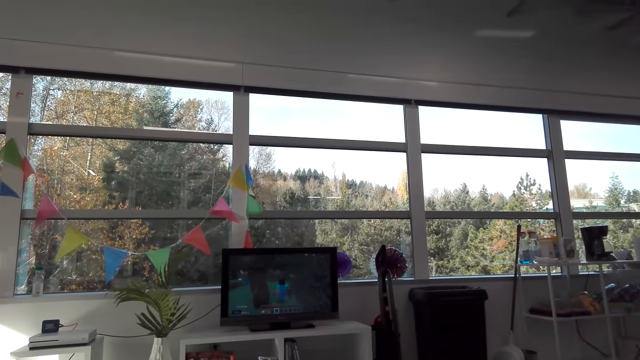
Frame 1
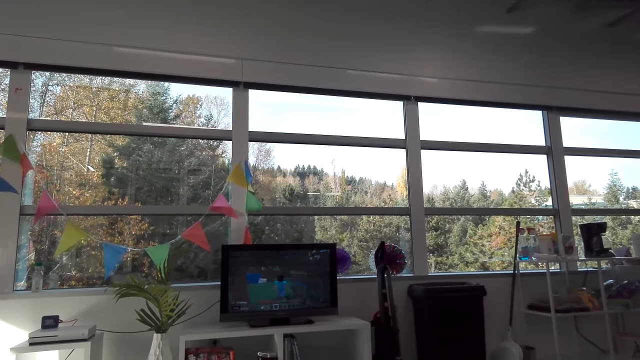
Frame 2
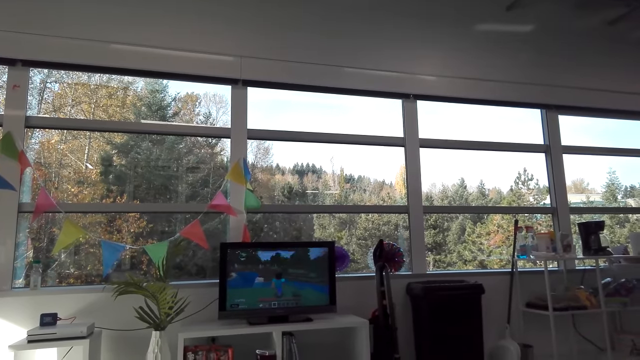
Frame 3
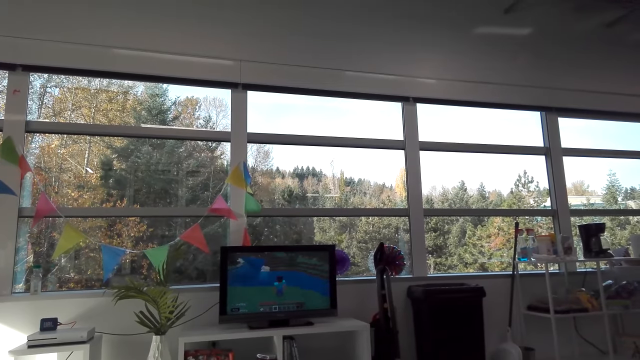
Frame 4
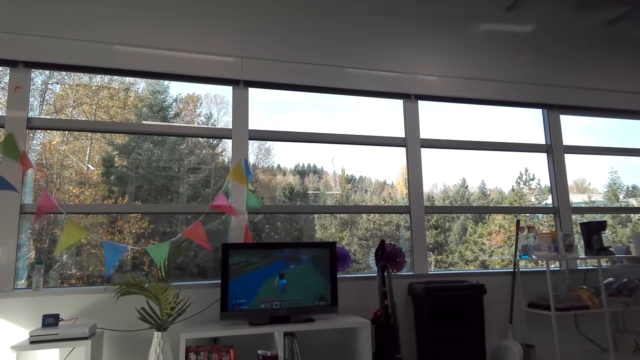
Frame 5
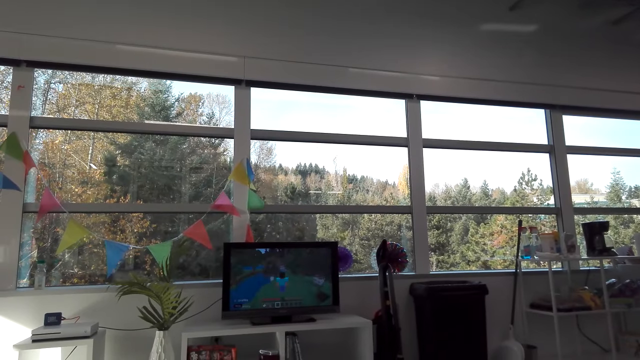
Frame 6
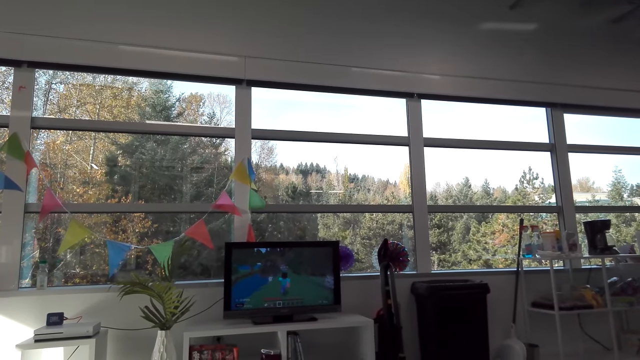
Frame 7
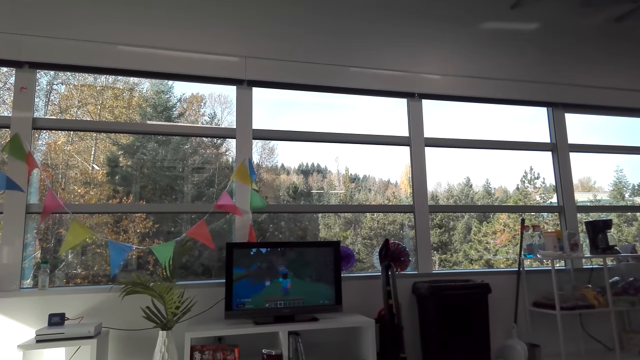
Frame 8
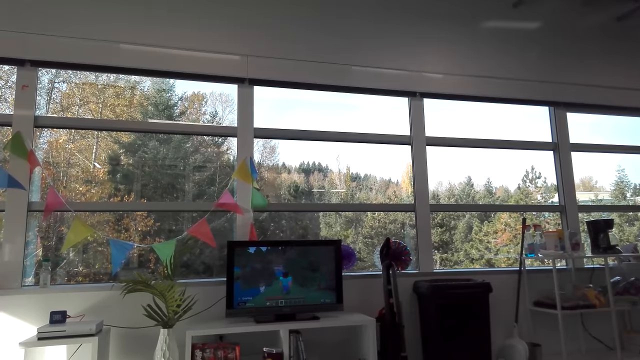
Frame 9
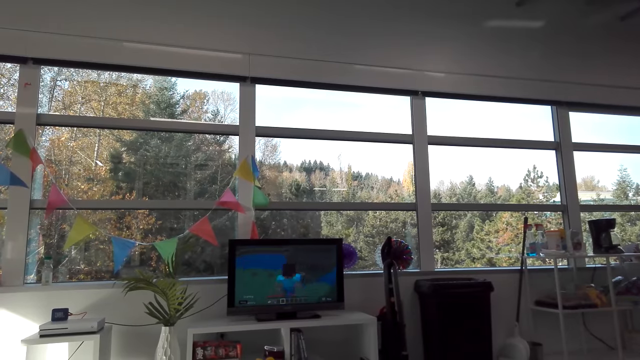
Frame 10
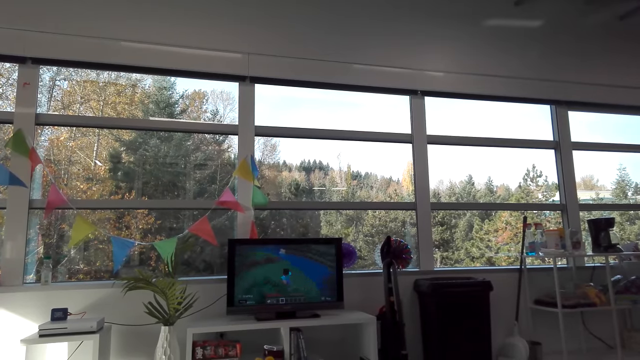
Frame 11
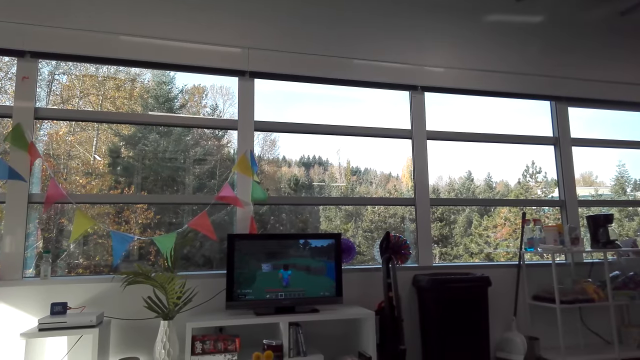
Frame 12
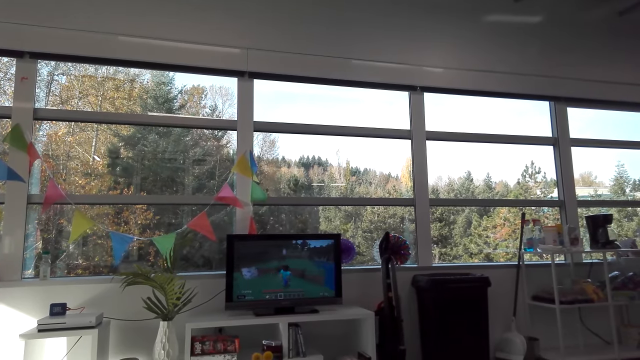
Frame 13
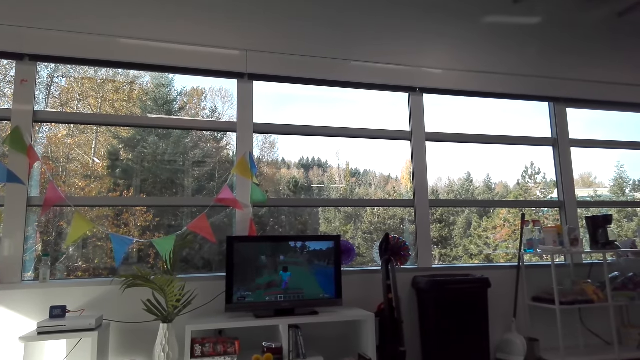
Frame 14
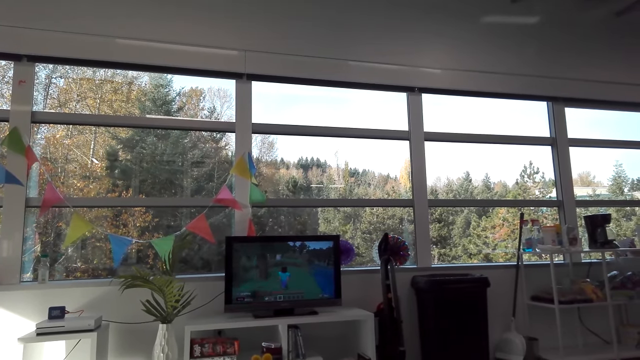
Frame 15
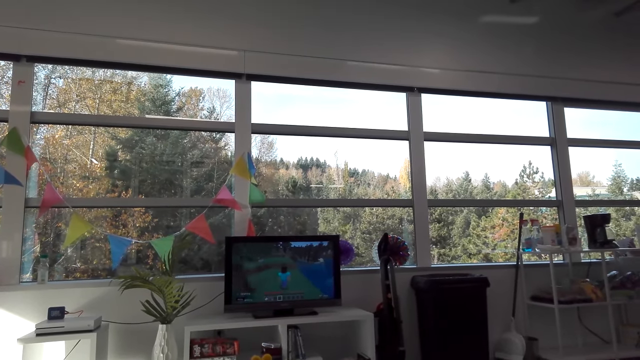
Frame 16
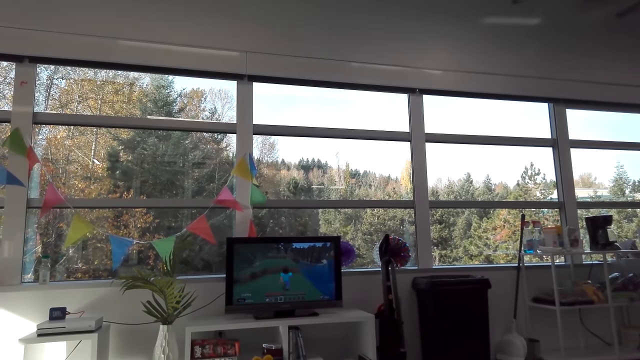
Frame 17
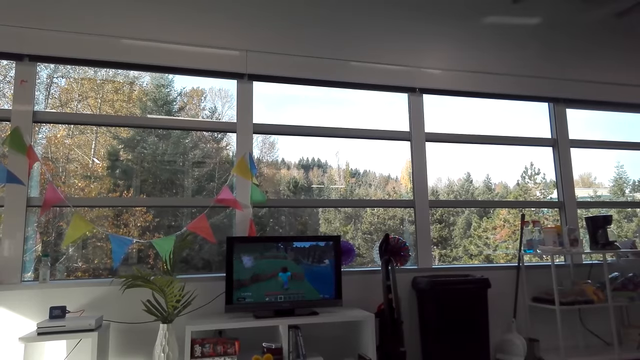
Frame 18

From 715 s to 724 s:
The camera wearer talks. They look at a television.

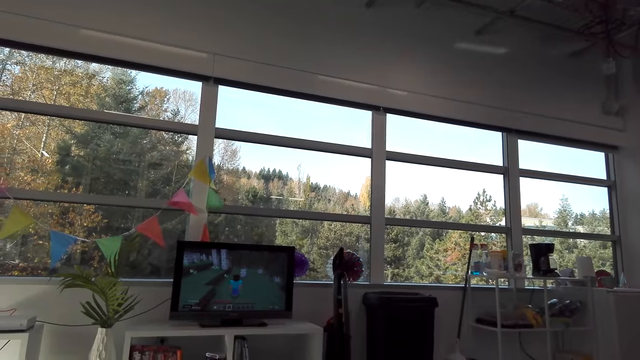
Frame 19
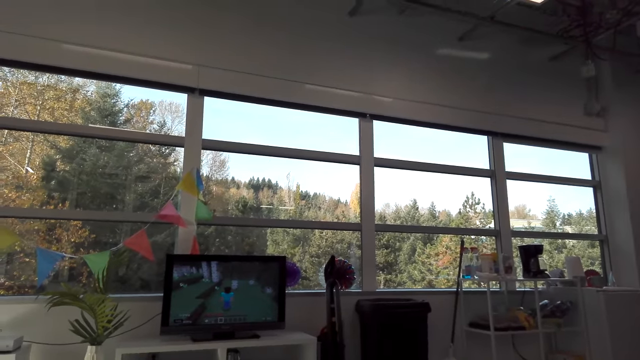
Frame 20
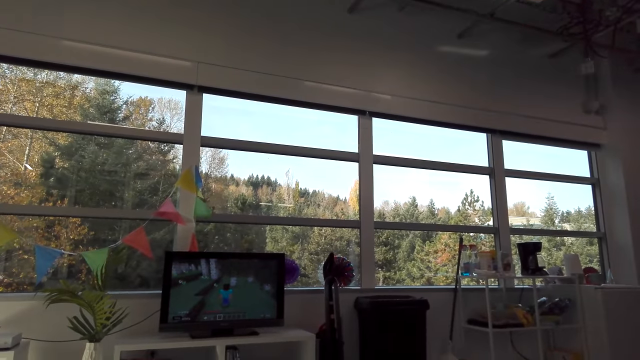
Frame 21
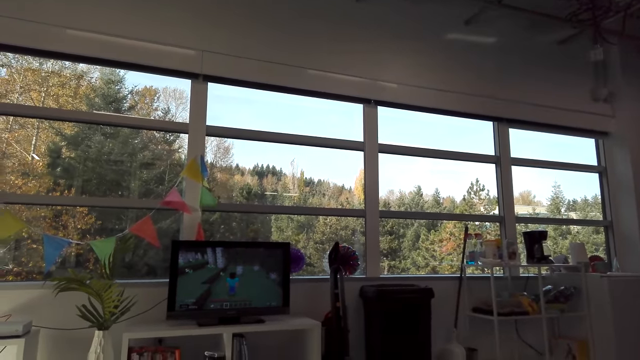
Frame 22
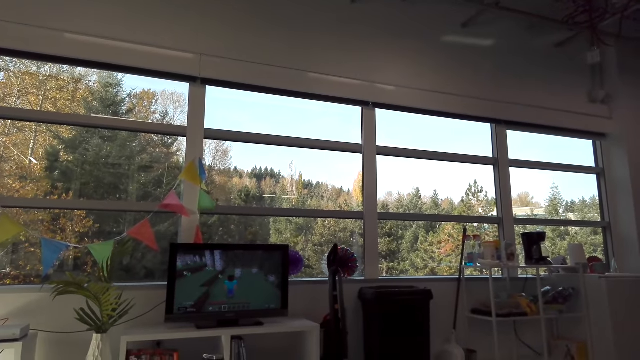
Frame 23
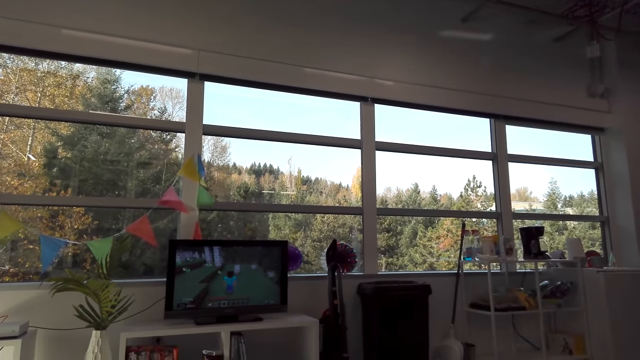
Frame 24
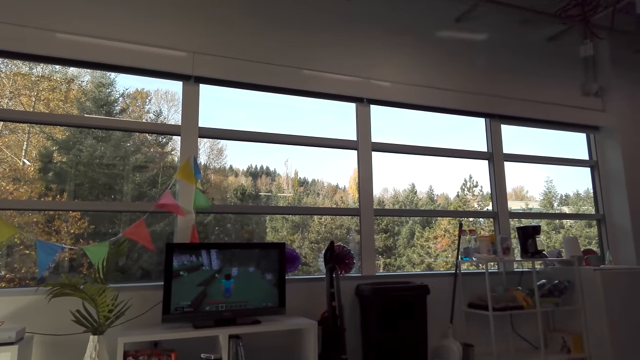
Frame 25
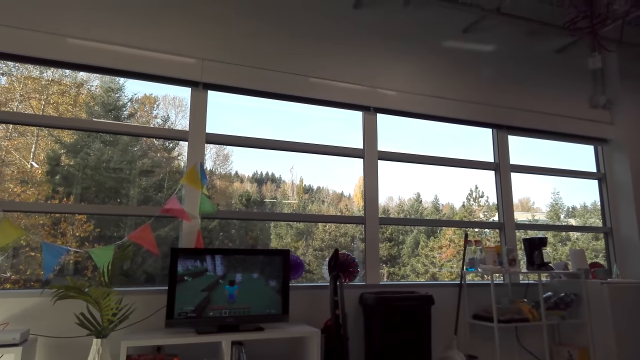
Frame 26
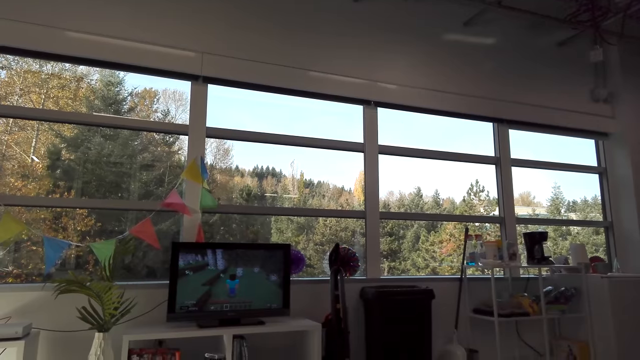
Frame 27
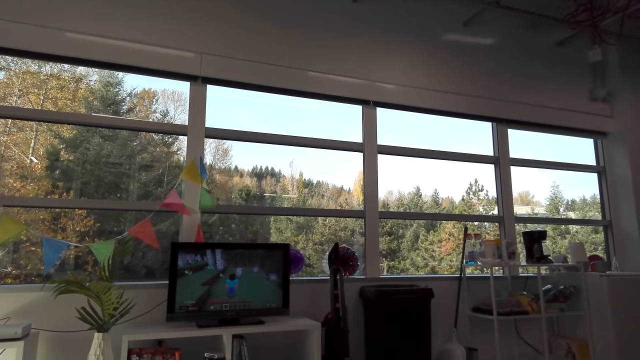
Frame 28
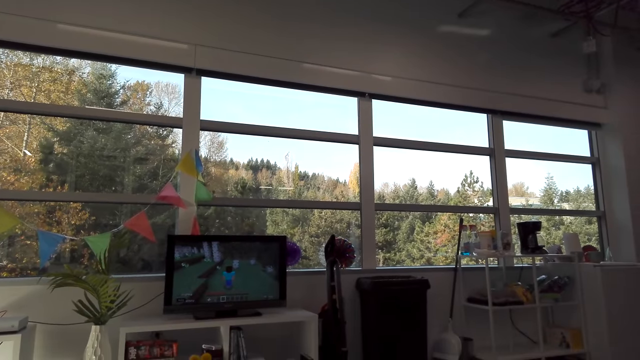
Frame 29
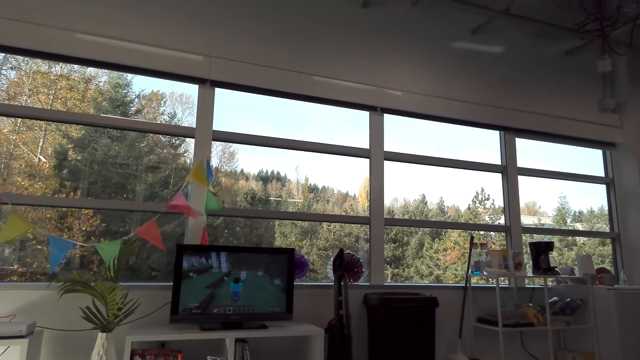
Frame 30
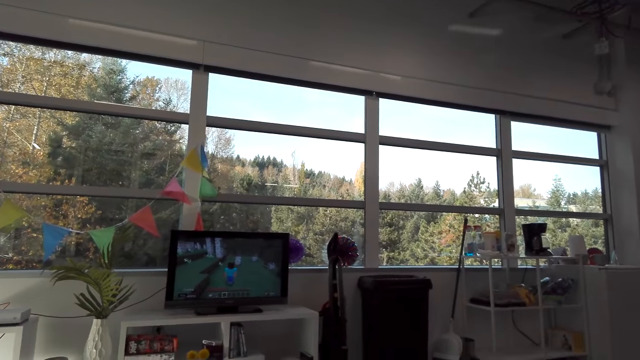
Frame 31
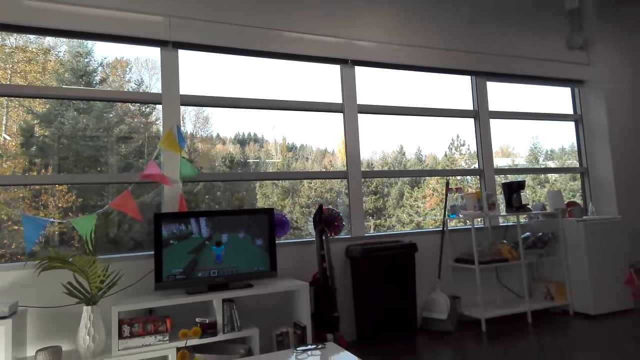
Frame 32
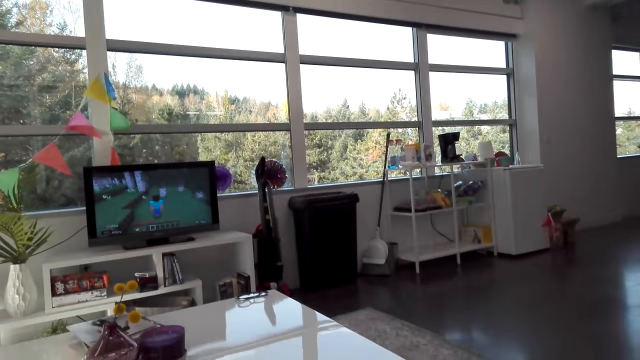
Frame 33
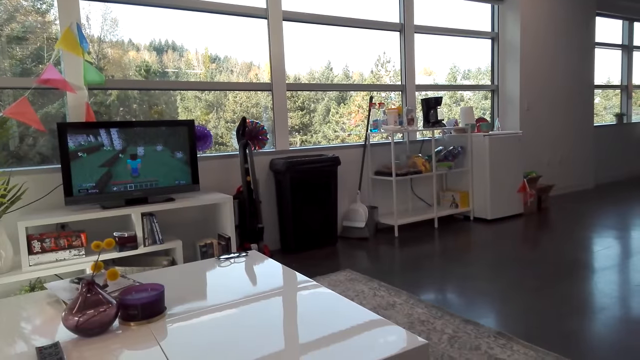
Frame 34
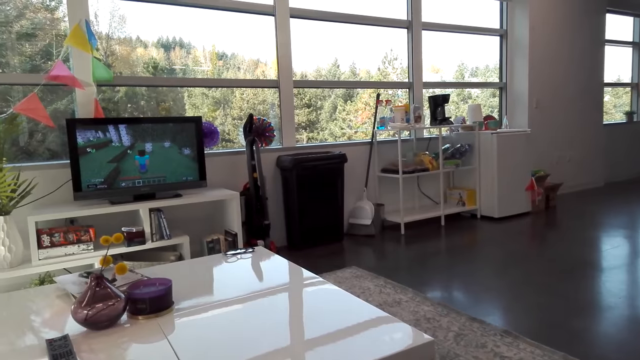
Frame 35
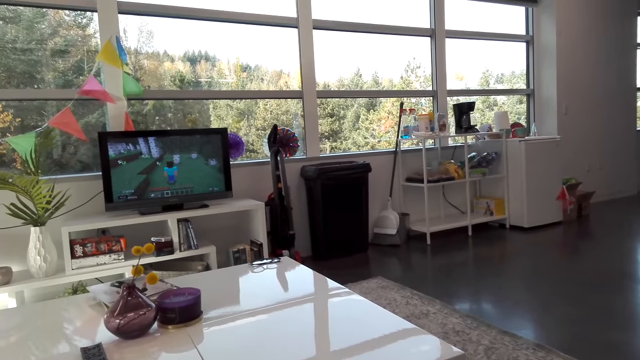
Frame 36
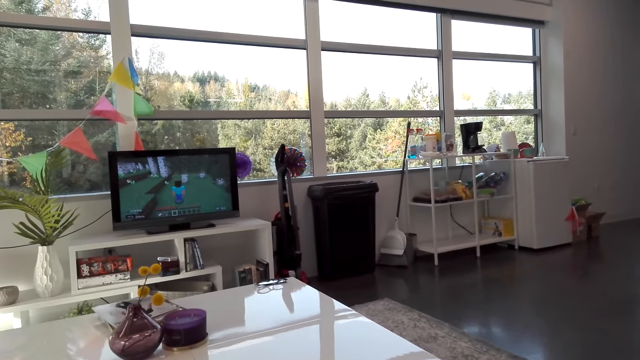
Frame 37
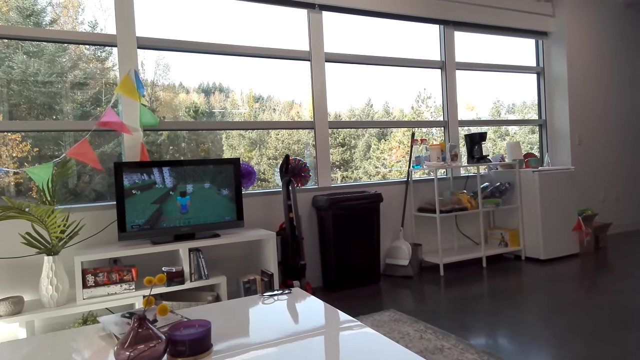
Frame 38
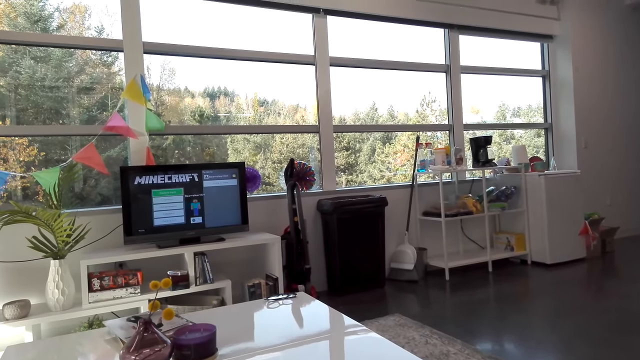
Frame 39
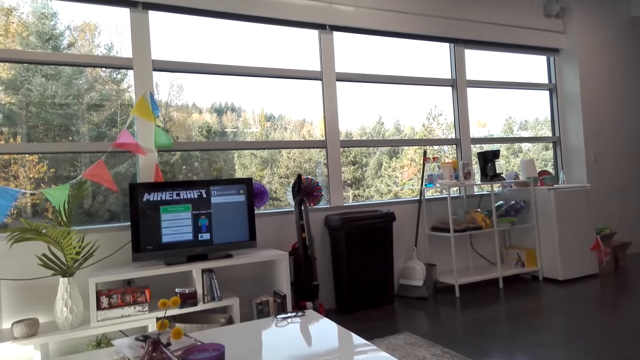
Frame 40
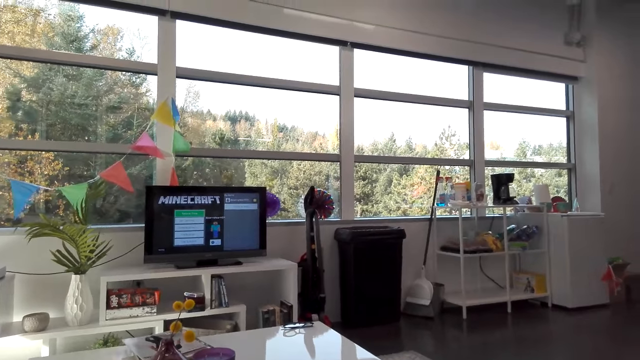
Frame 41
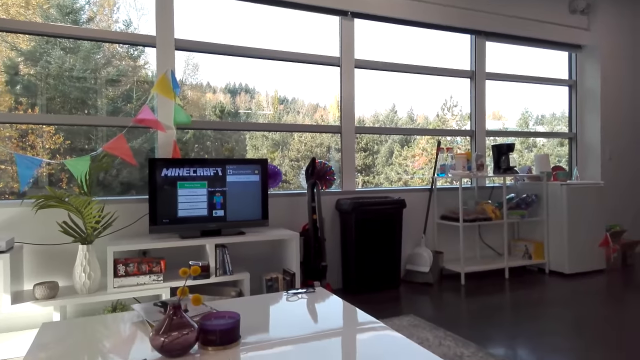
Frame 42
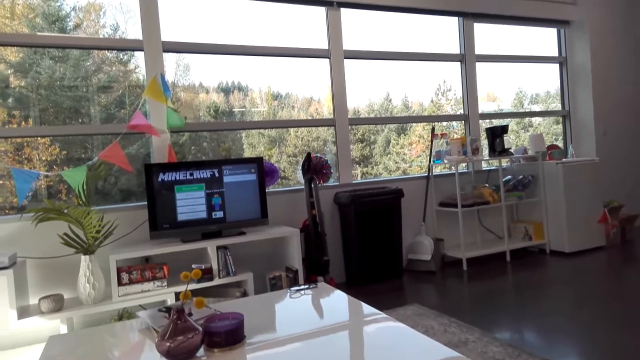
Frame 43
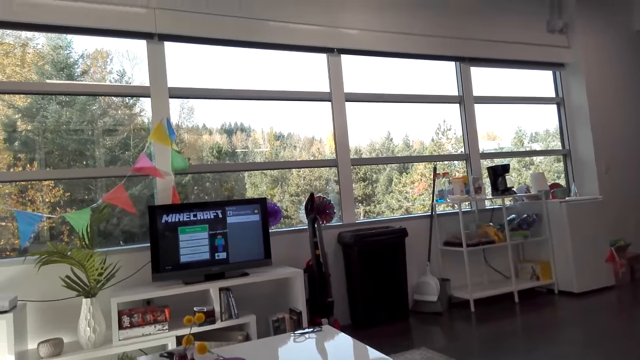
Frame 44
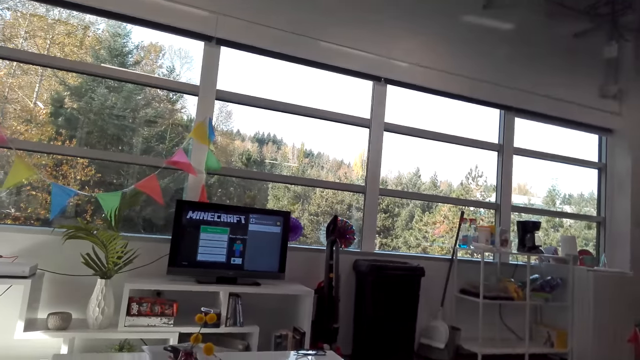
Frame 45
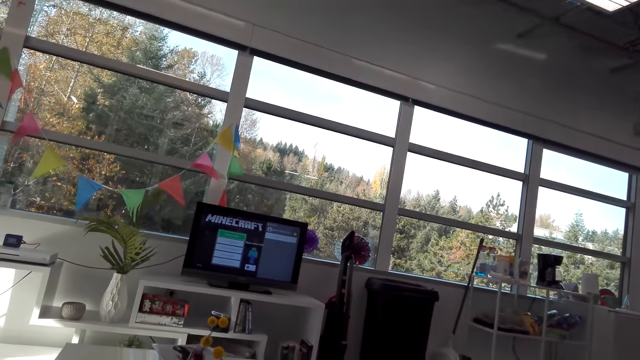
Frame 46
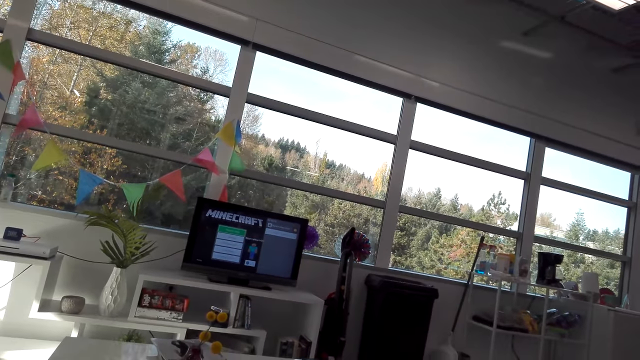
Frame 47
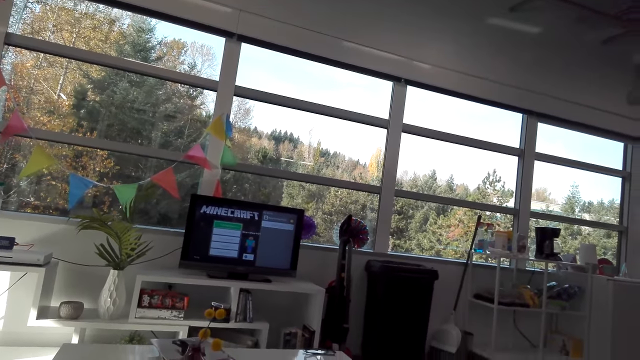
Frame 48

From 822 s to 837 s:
The camera wearer talks.
